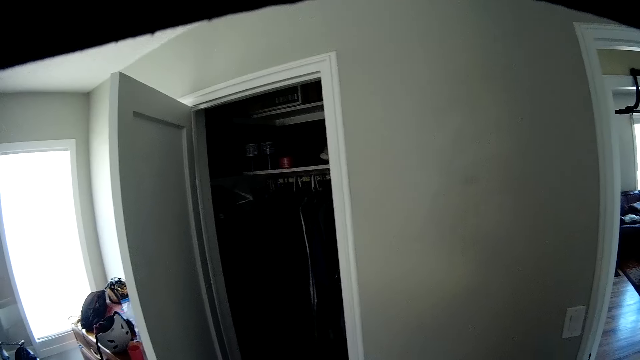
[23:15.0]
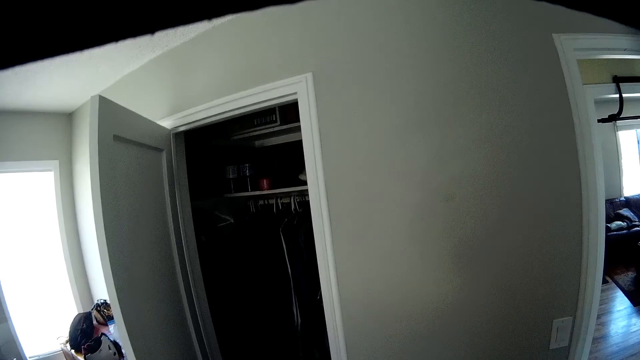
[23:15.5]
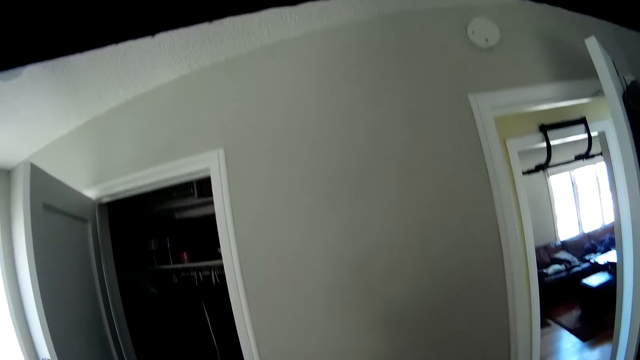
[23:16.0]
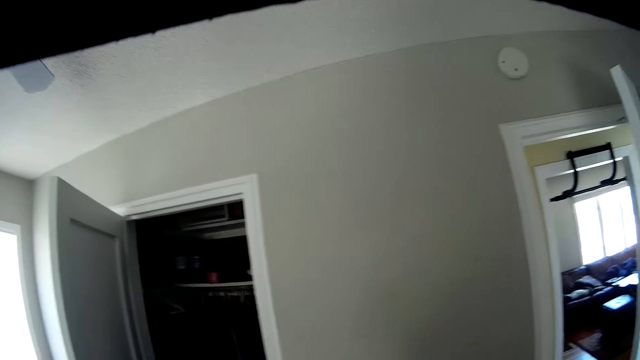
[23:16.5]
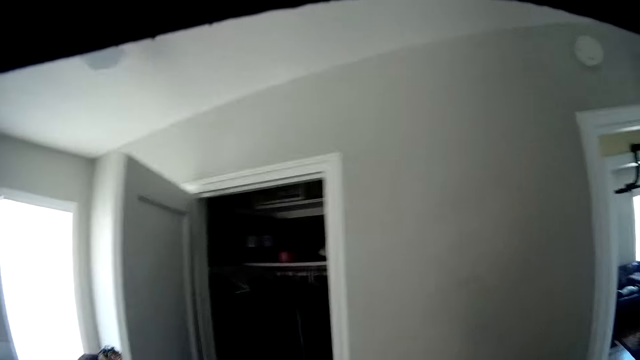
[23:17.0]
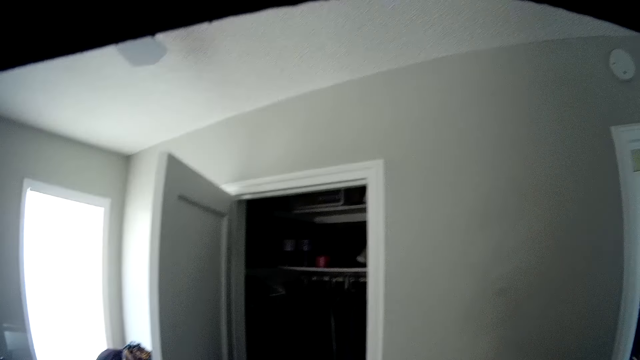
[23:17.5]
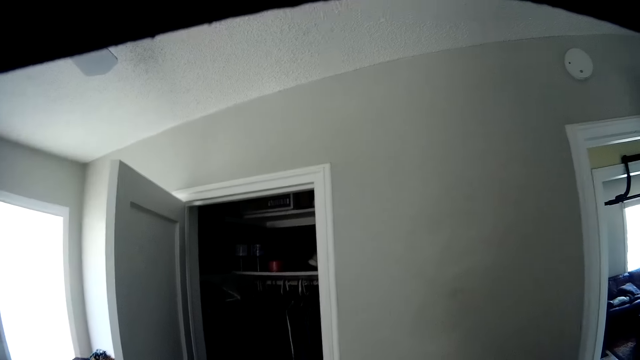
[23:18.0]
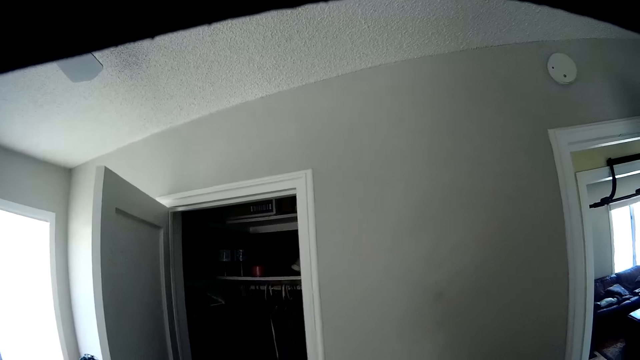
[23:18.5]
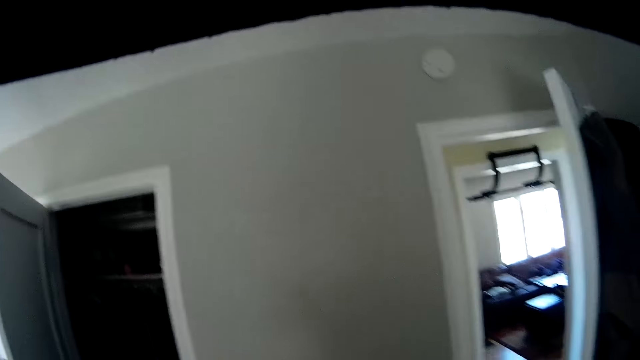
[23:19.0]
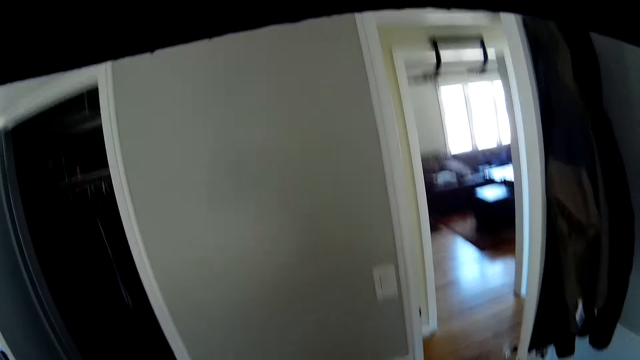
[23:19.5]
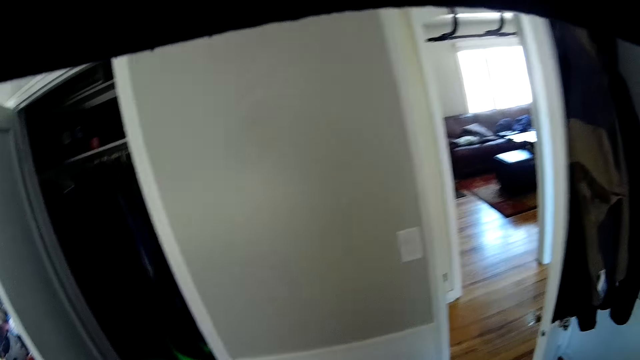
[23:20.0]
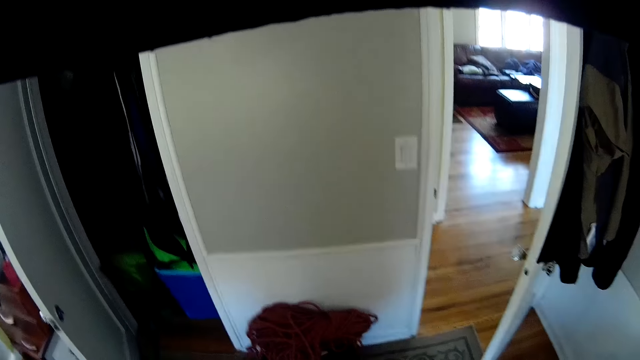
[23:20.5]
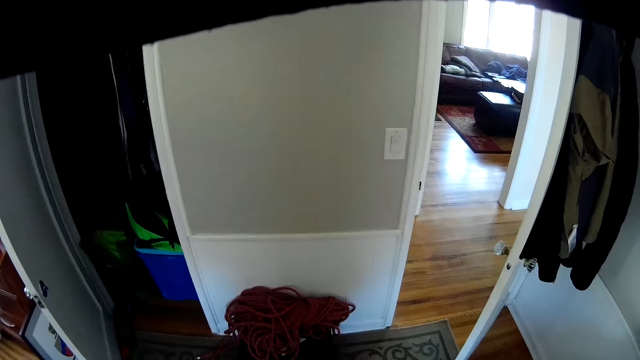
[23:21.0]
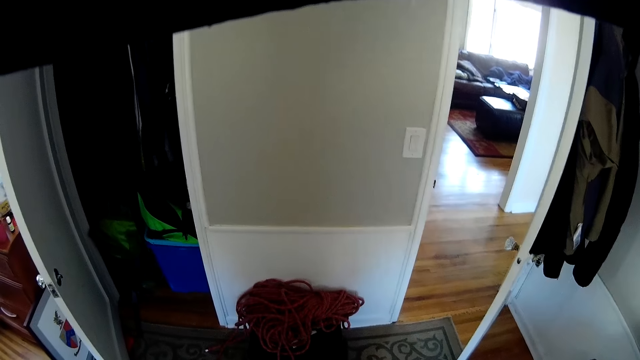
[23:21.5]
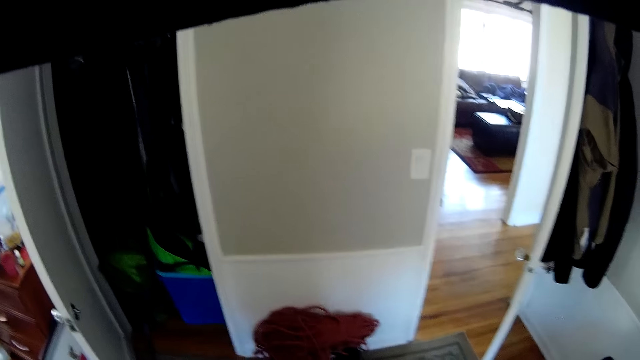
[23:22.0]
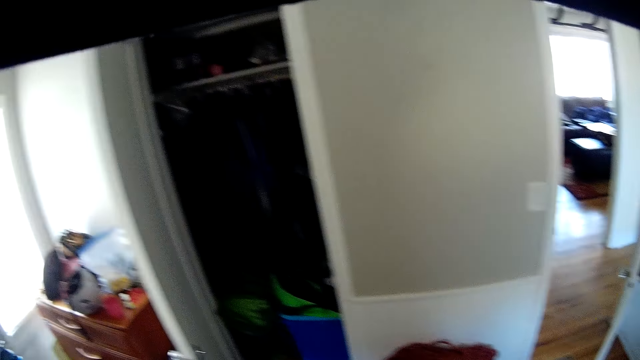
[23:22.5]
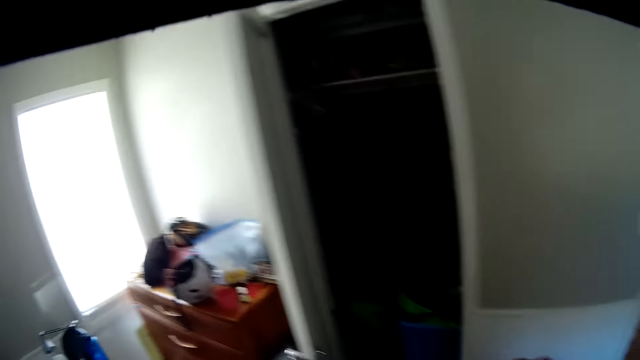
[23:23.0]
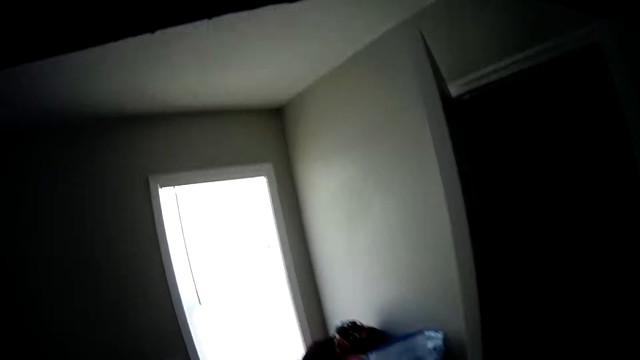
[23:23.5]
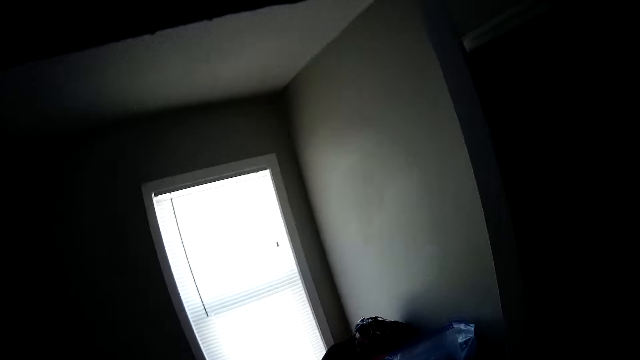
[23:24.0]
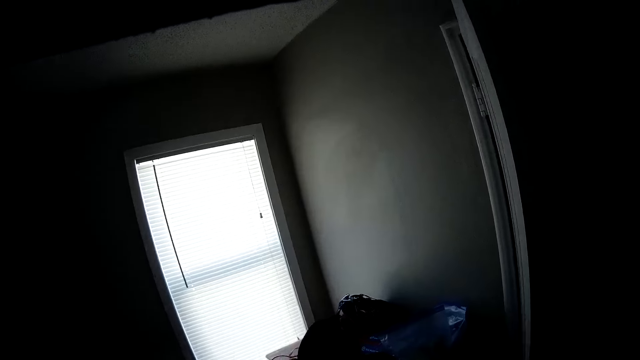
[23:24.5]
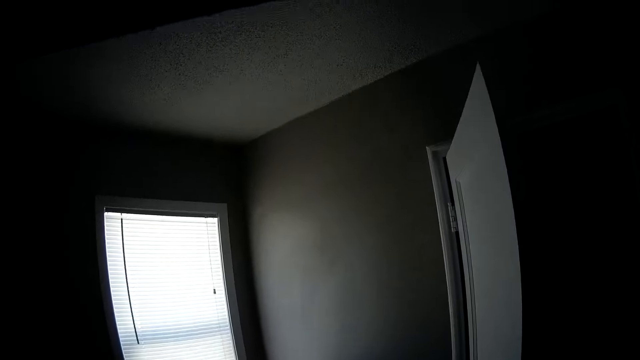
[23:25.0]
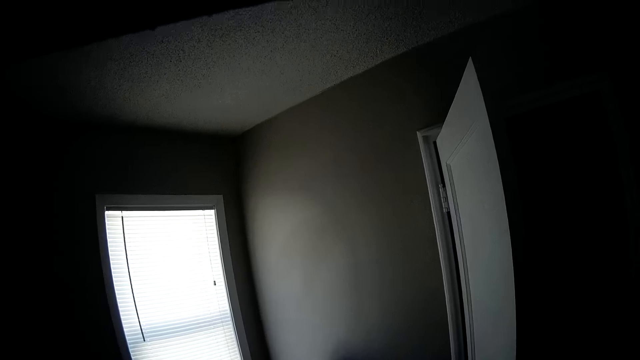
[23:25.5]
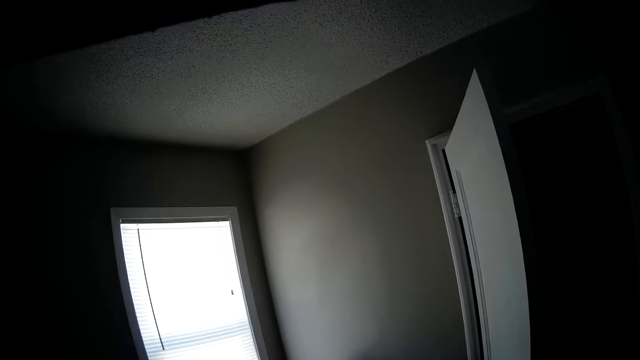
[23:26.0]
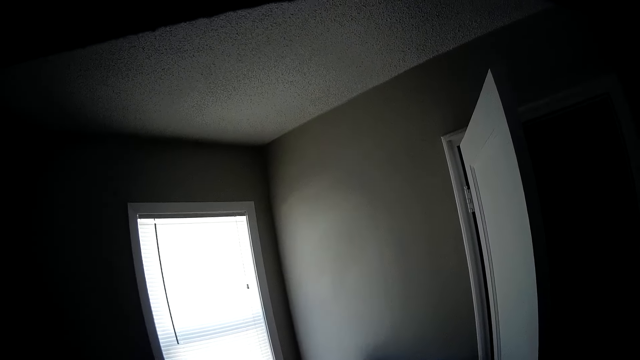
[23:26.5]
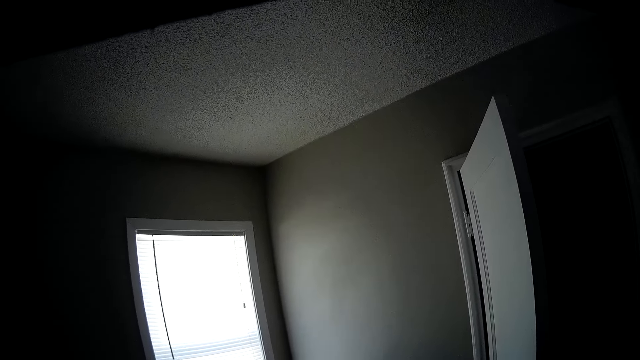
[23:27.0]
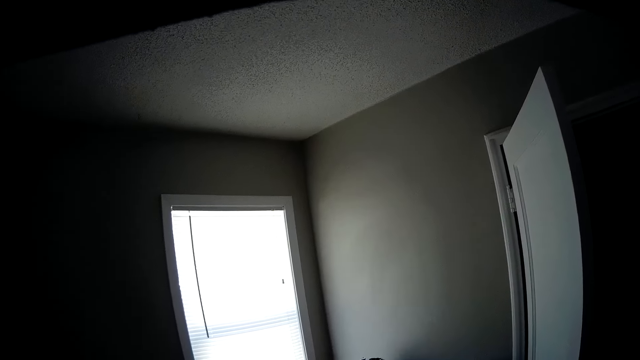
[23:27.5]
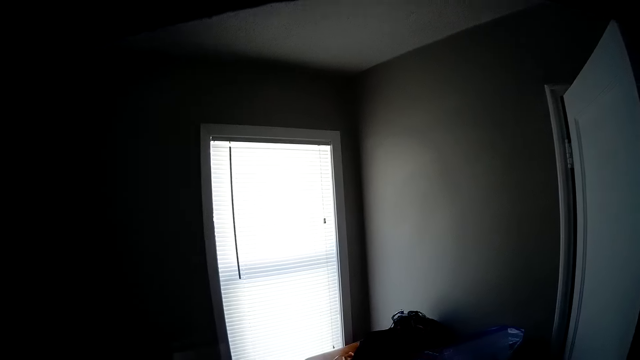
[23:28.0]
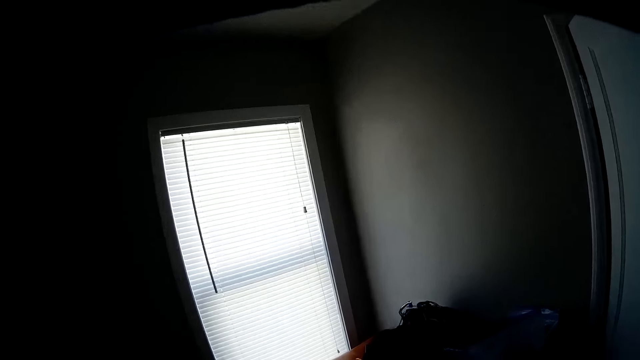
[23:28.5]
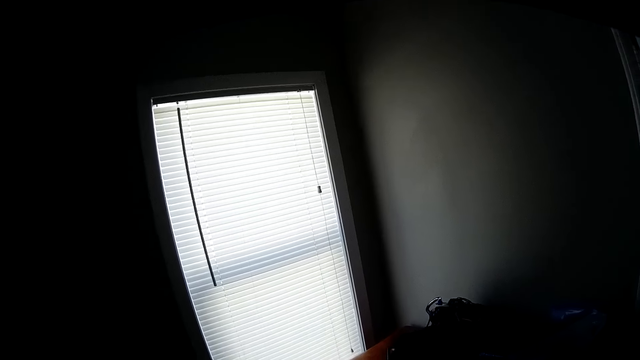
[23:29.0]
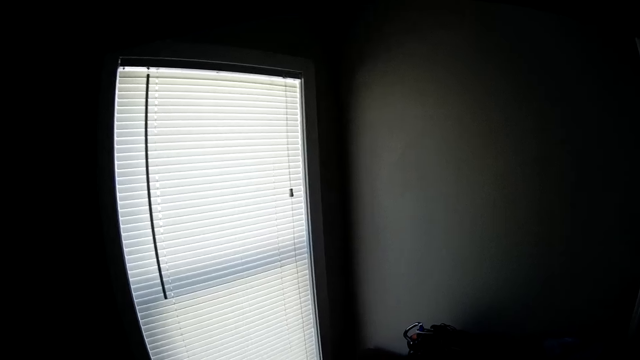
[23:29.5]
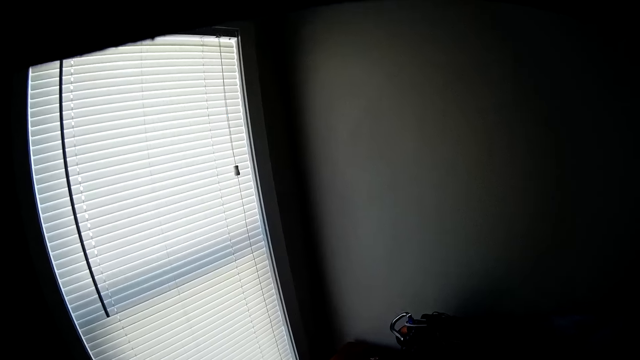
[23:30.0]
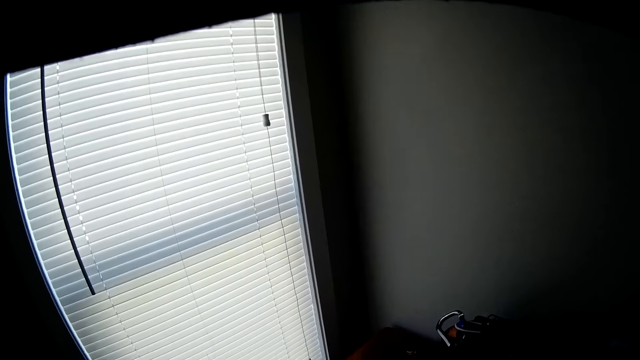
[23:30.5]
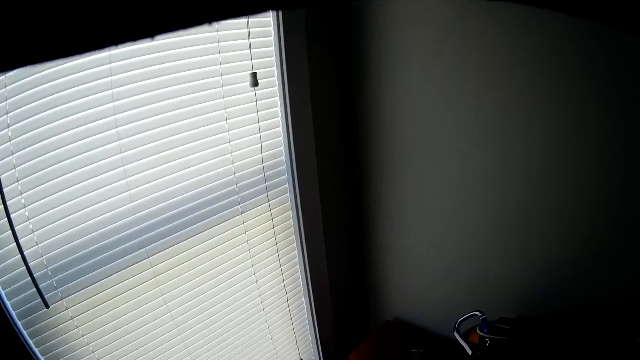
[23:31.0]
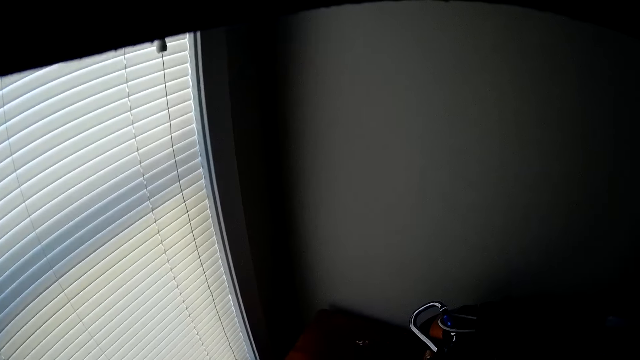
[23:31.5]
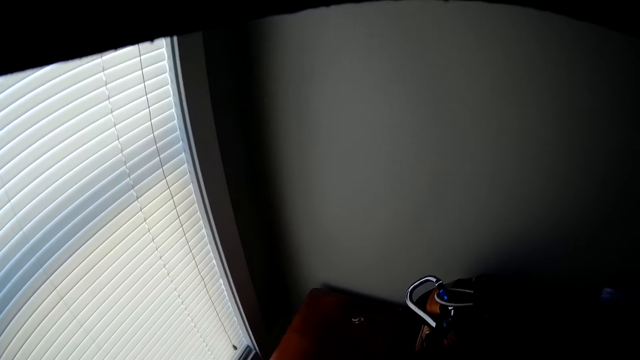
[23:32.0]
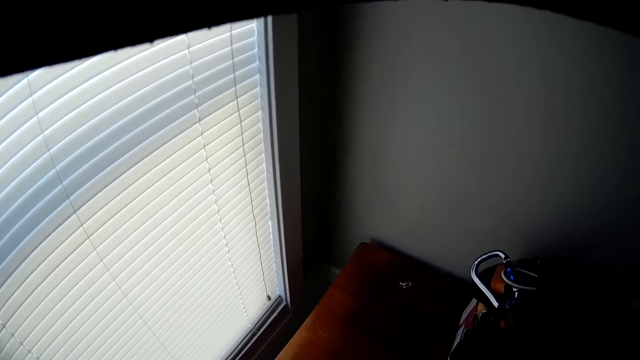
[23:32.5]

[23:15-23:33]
The camera wearer walks towards a drawer. They walk in the room.

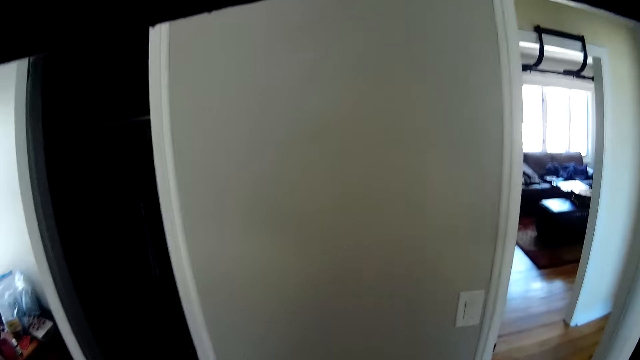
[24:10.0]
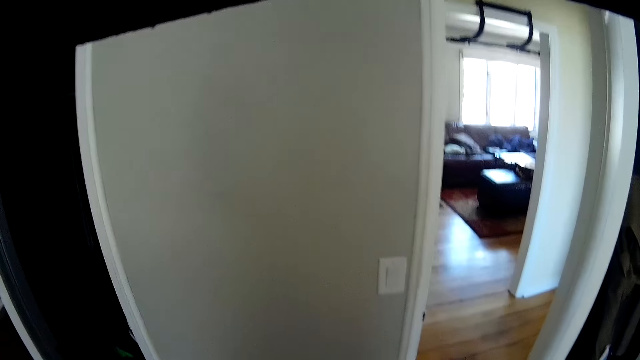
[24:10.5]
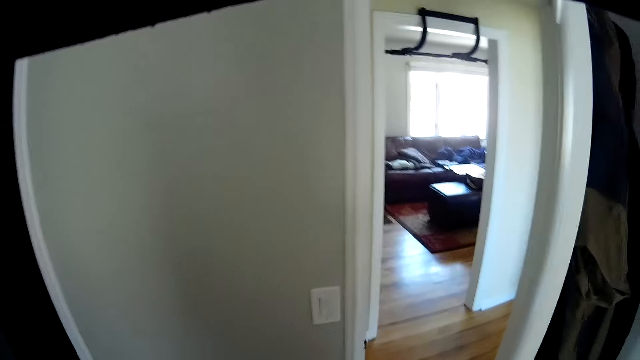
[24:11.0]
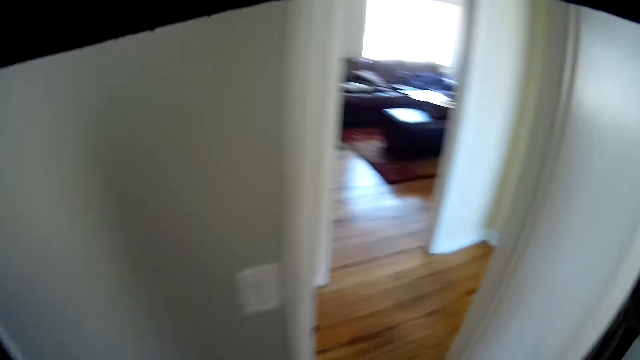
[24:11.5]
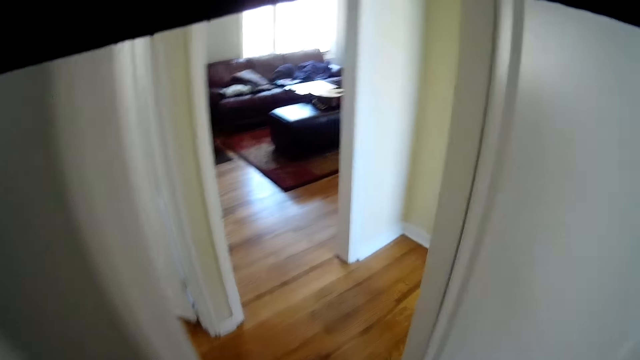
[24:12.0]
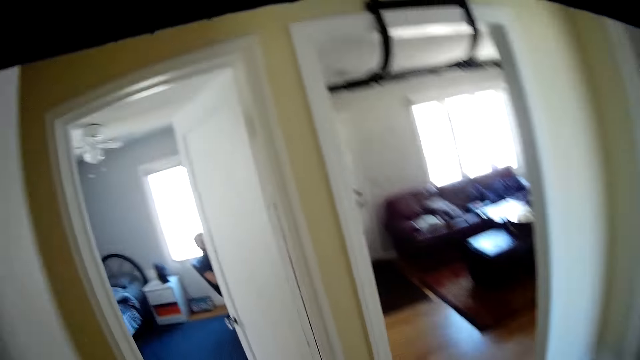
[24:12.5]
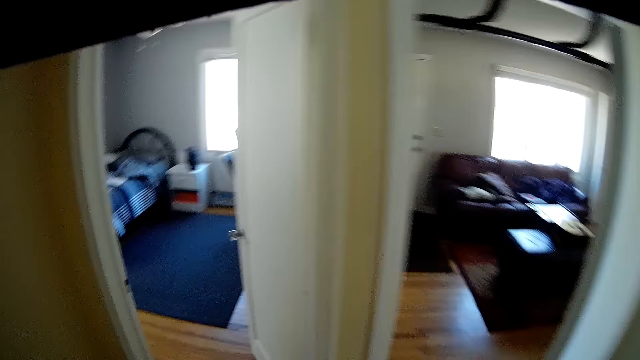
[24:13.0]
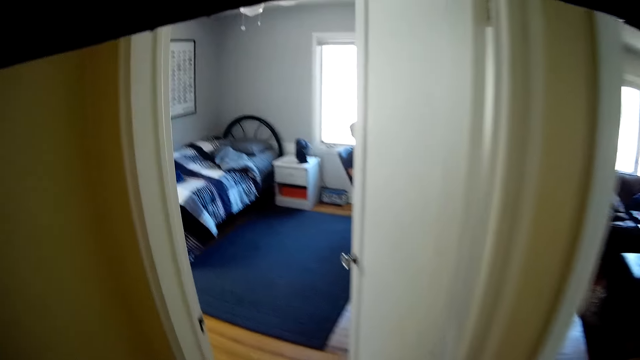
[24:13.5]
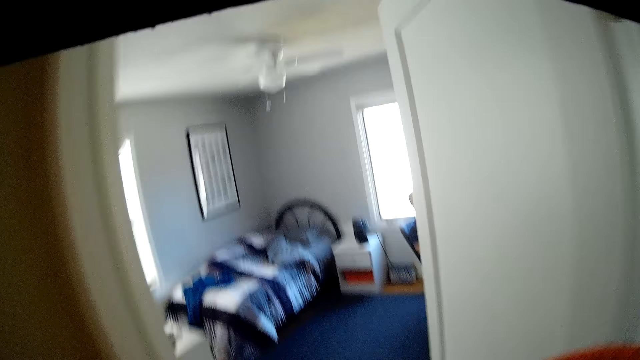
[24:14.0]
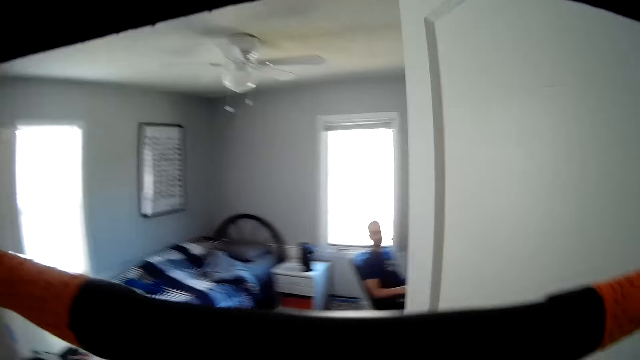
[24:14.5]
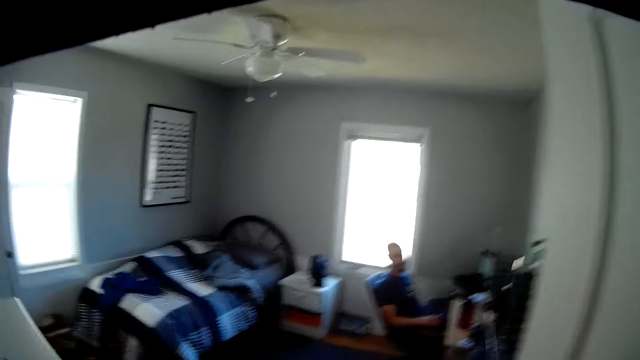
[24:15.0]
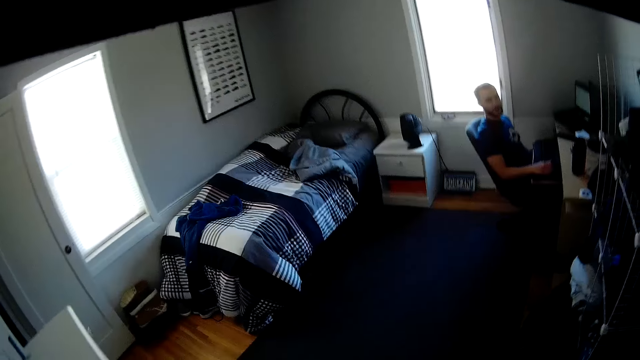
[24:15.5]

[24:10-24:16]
The camera wearer walks out of the room into another room.
